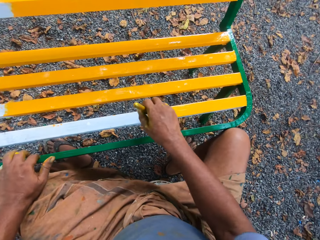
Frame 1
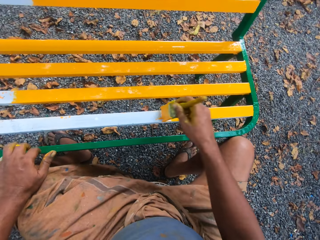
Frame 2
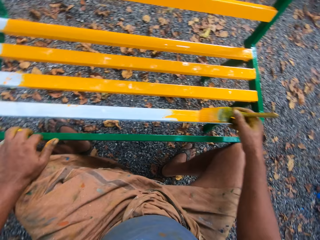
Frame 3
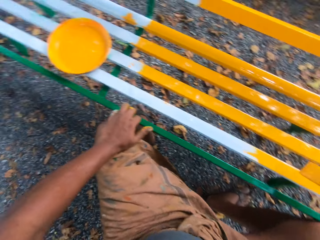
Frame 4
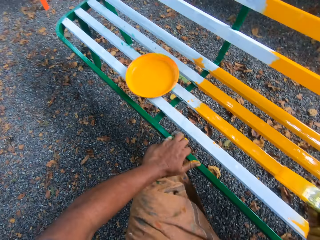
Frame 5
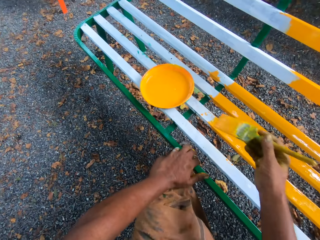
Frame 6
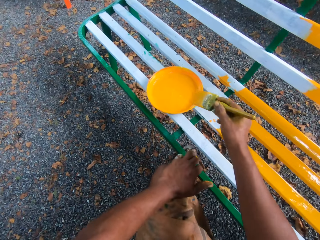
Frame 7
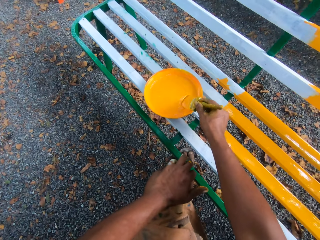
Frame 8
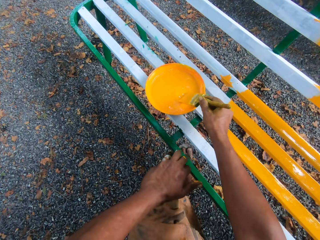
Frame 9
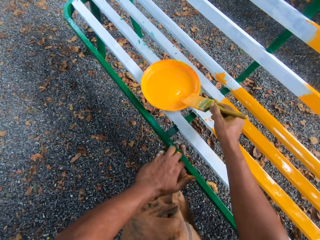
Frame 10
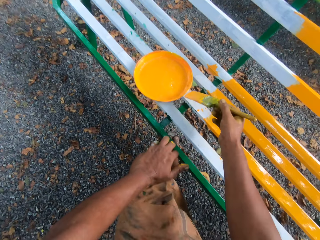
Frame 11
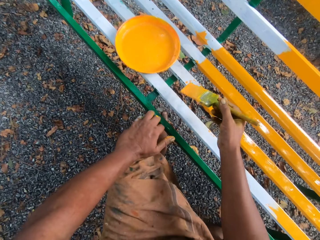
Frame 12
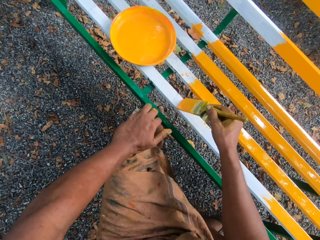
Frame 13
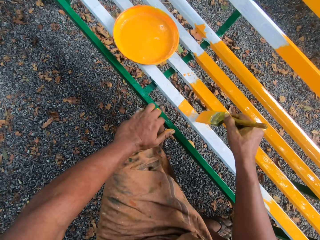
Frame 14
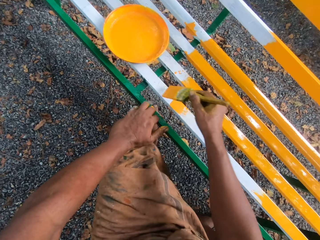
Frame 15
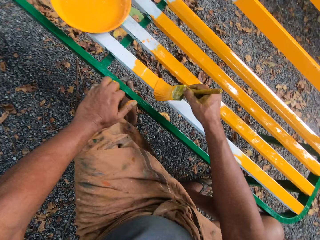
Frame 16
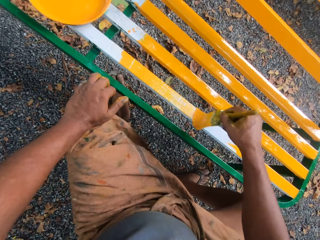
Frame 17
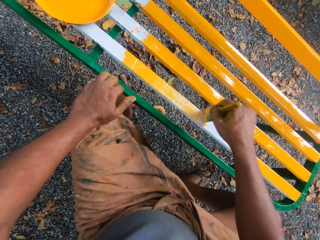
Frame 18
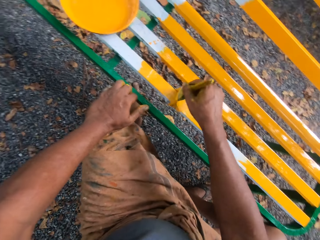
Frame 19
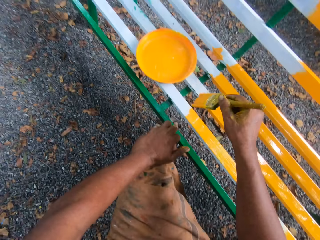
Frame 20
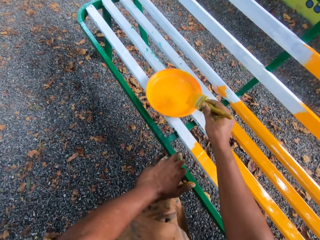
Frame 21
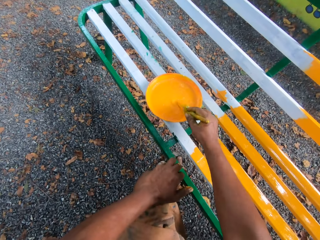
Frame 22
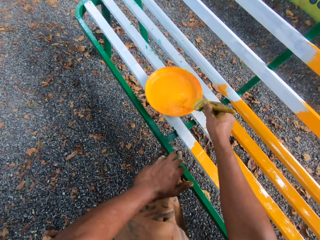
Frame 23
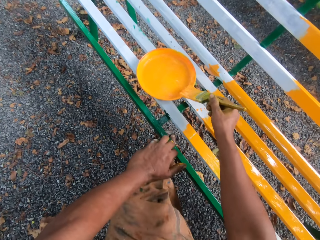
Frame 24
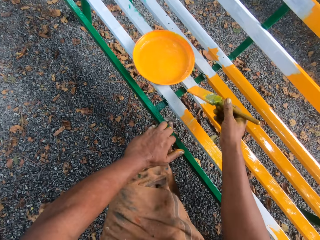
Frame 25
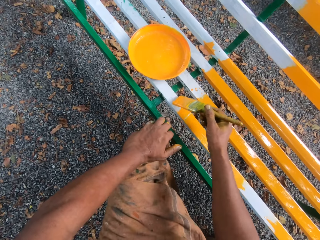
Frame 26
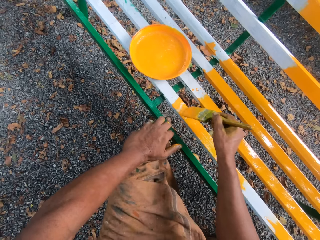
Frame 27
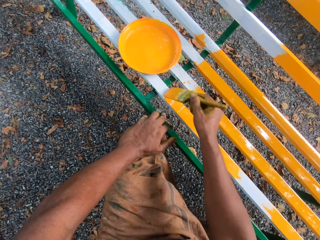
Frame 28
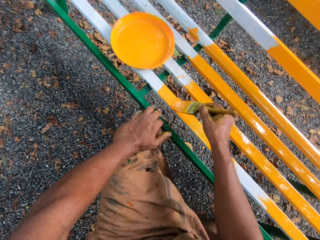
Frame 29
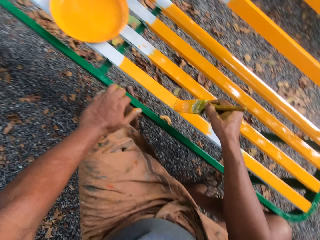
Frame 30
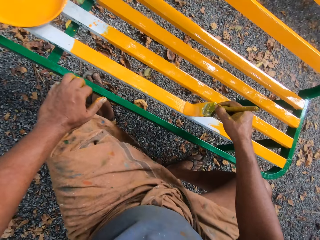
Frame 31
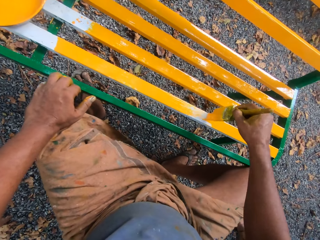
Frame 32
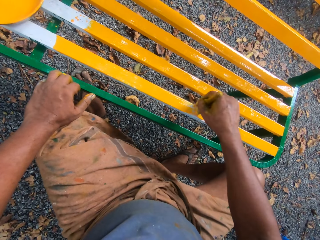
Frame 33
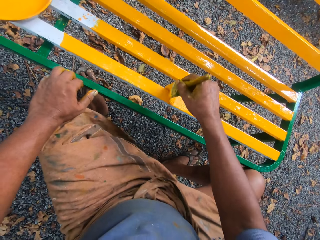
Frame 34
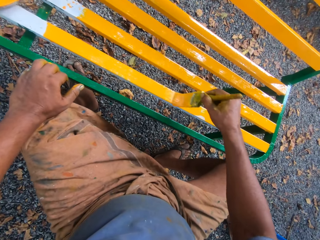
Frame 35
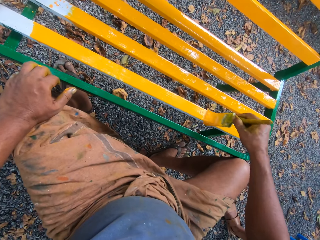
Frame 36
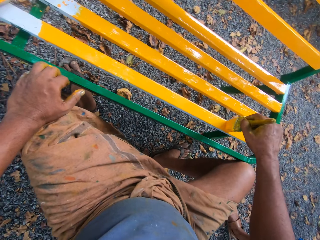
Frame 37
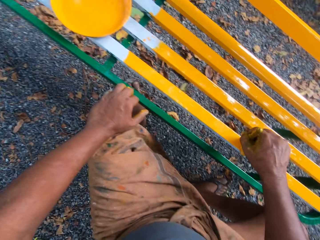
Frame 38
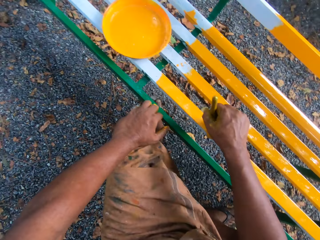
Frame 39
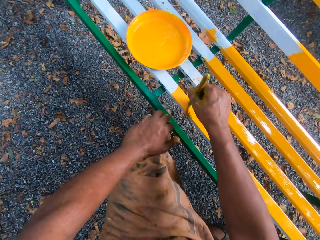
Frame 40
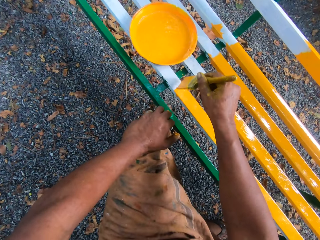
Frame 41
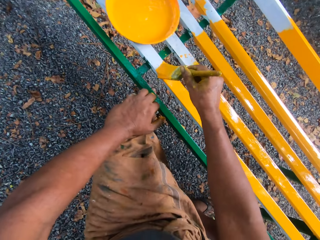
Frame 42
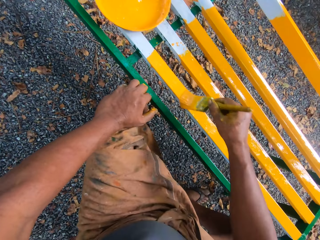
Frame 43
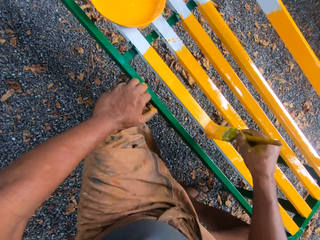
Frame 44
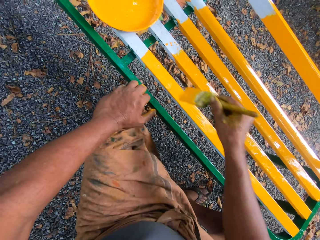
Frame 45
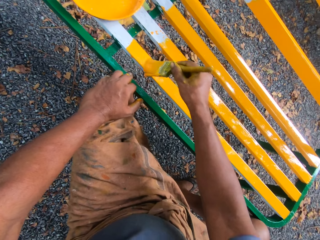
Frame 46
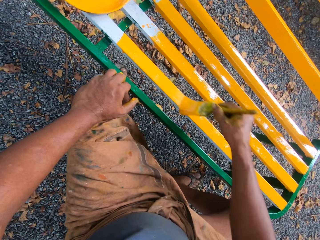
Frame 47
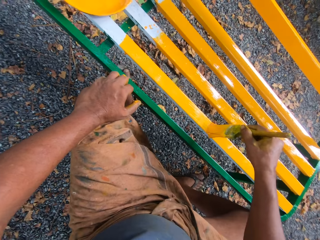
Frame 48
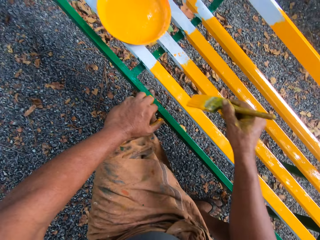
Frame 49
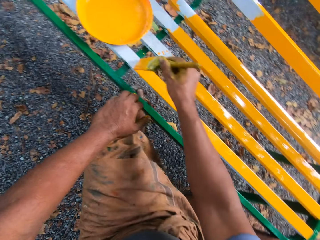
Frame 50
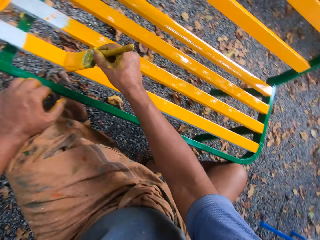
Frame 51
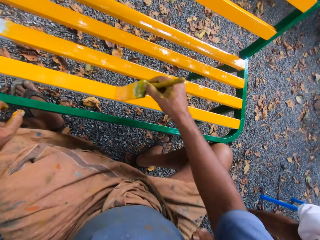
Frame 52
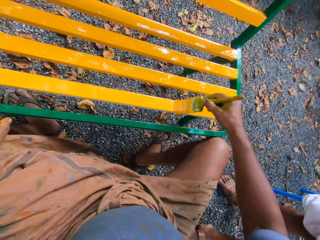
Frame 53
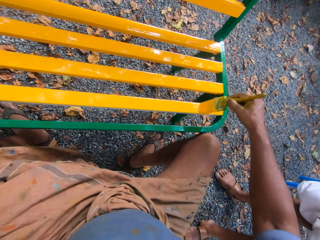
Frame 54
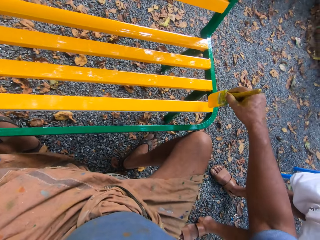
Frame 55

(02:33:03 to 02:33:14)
The camera wearer dips the brush into paint. They paint a bench with a paint brush. They dip the brush into paint. They paint the bench with the paint brush.

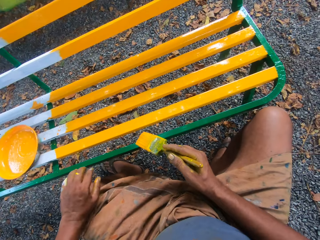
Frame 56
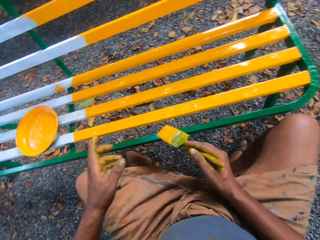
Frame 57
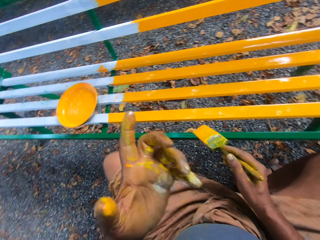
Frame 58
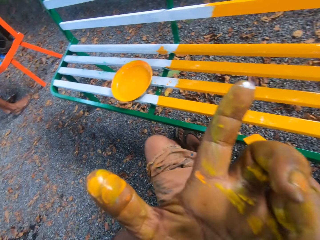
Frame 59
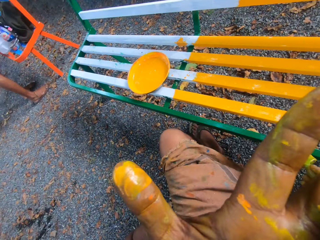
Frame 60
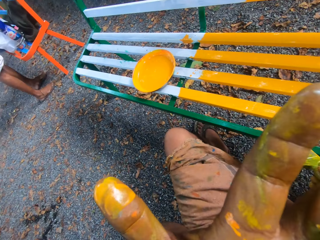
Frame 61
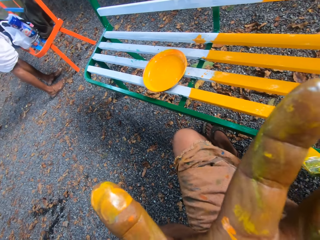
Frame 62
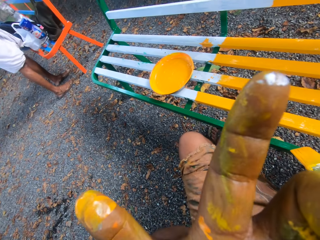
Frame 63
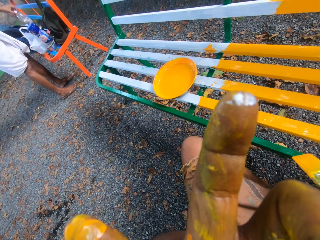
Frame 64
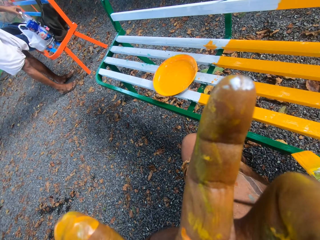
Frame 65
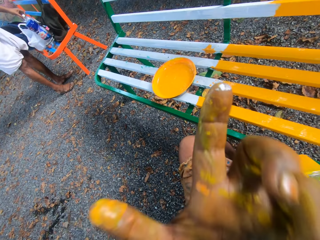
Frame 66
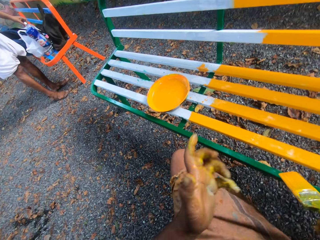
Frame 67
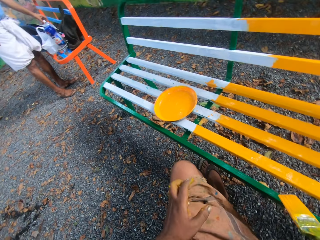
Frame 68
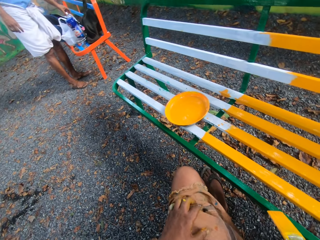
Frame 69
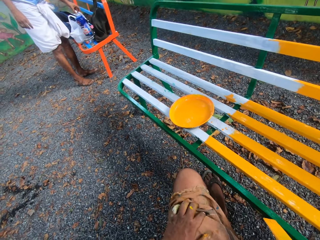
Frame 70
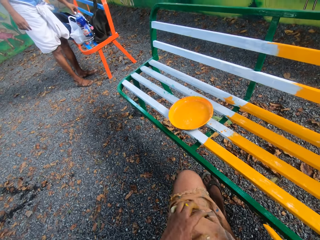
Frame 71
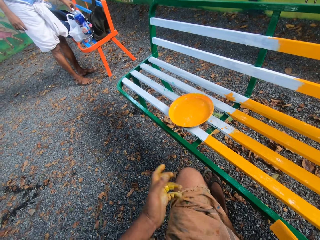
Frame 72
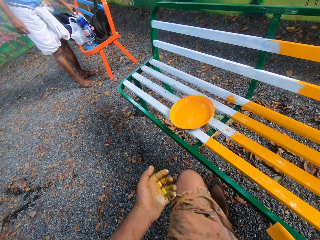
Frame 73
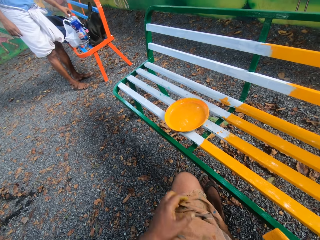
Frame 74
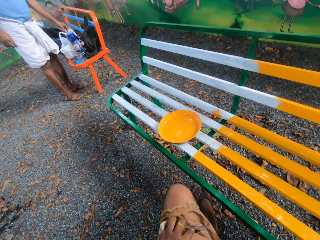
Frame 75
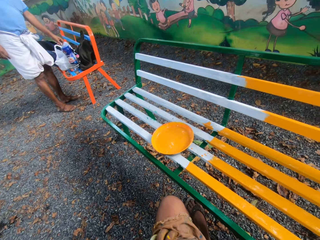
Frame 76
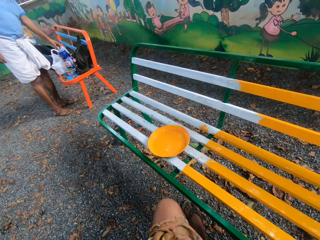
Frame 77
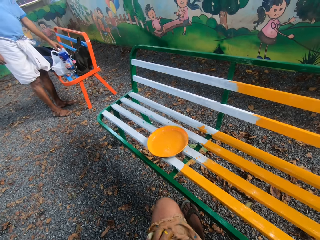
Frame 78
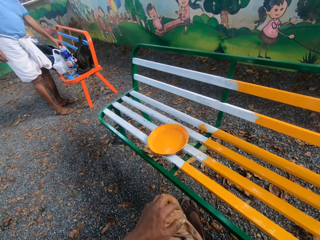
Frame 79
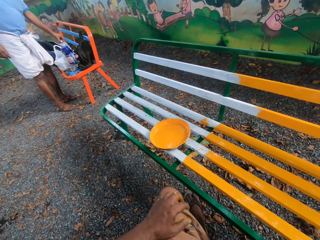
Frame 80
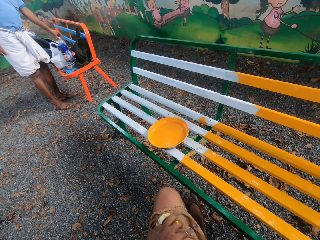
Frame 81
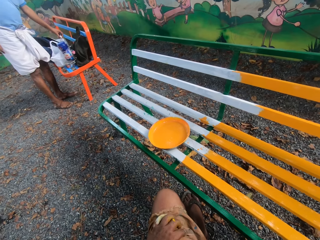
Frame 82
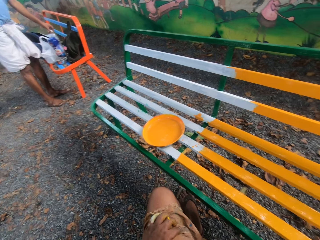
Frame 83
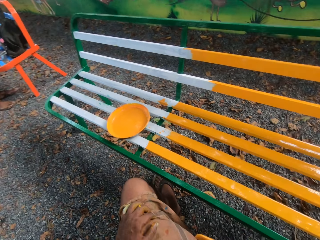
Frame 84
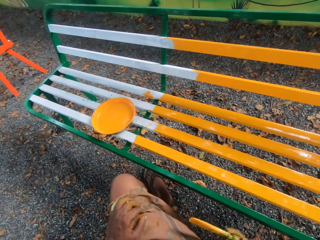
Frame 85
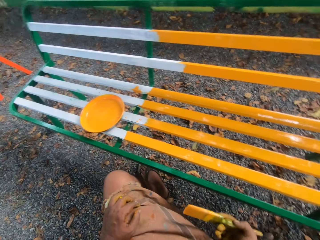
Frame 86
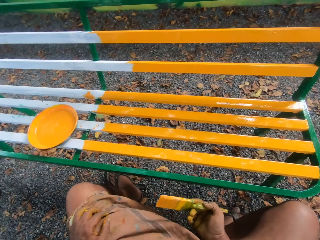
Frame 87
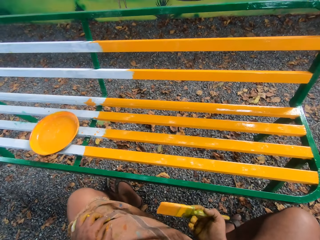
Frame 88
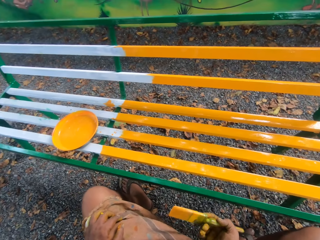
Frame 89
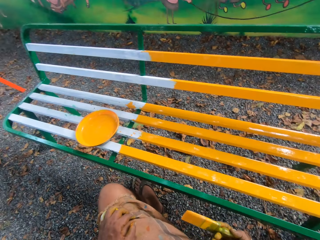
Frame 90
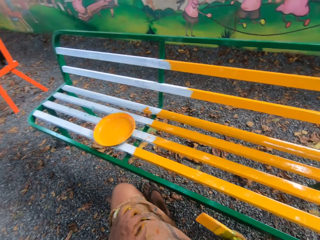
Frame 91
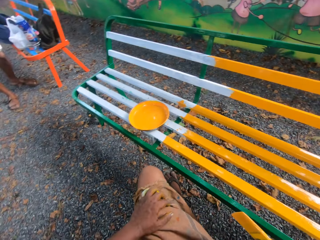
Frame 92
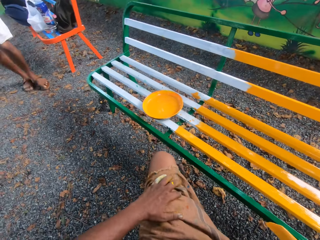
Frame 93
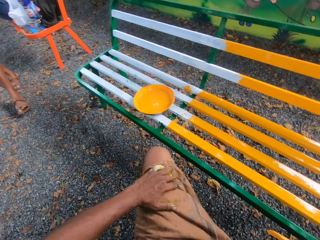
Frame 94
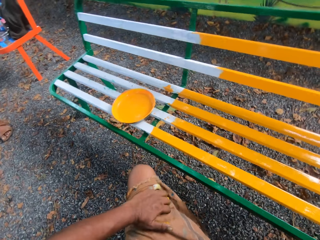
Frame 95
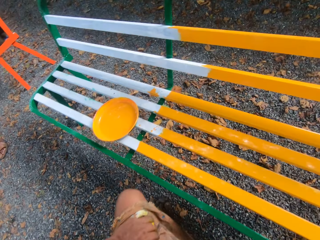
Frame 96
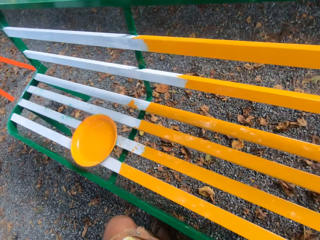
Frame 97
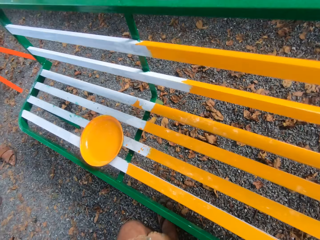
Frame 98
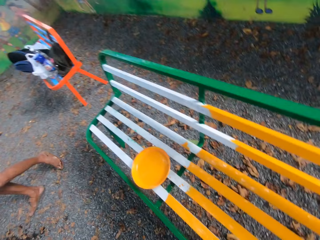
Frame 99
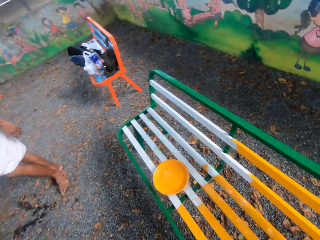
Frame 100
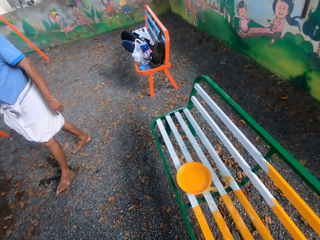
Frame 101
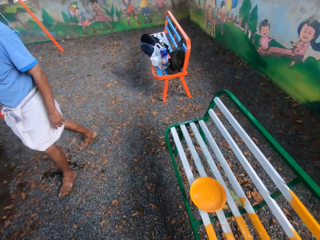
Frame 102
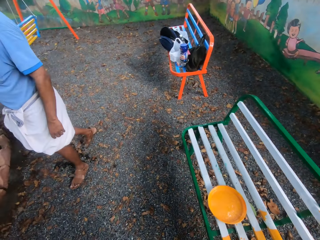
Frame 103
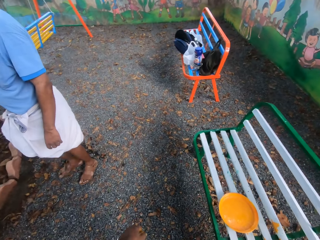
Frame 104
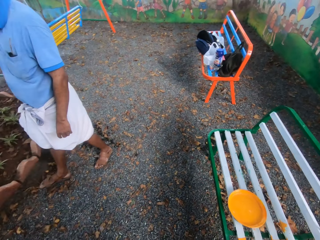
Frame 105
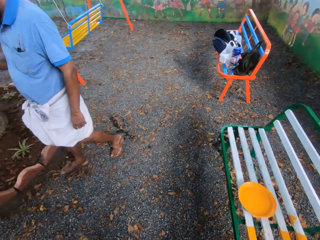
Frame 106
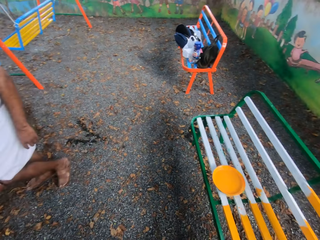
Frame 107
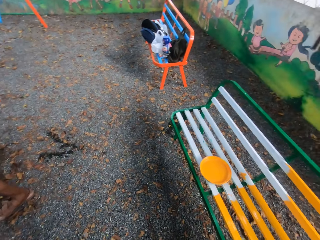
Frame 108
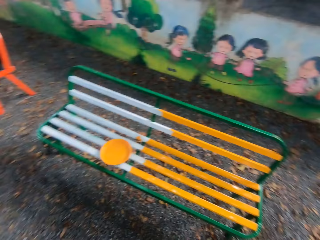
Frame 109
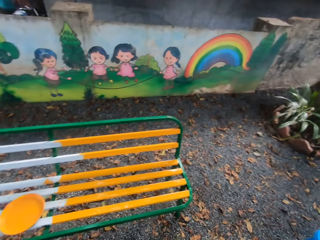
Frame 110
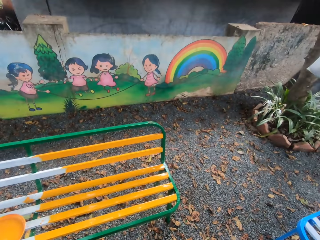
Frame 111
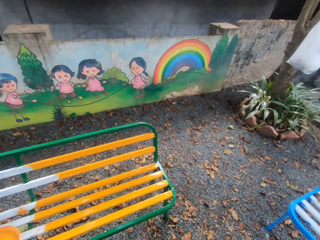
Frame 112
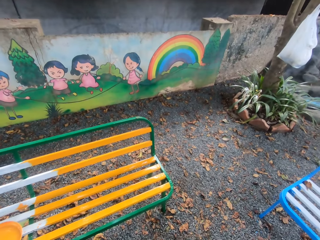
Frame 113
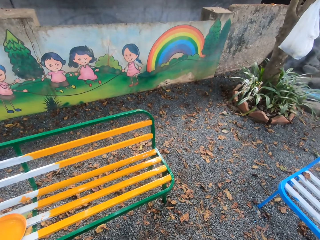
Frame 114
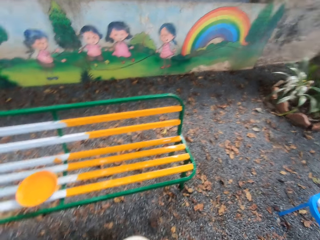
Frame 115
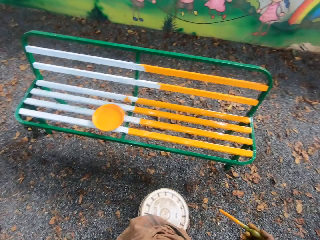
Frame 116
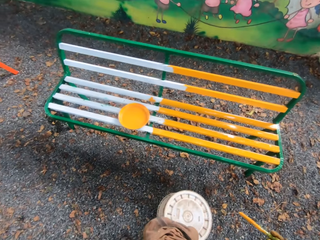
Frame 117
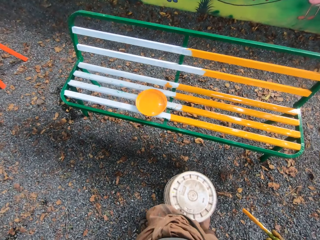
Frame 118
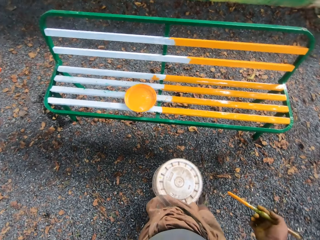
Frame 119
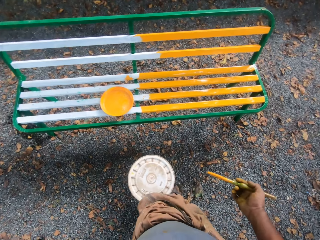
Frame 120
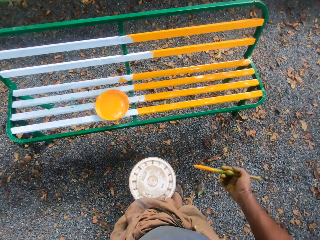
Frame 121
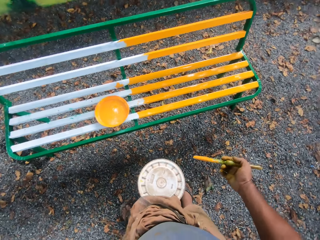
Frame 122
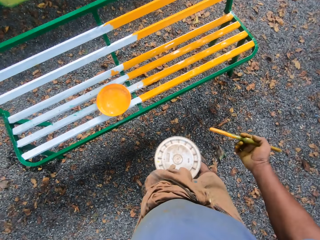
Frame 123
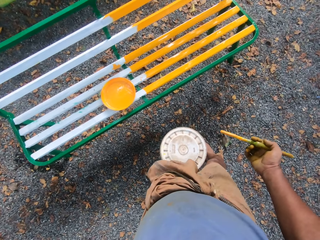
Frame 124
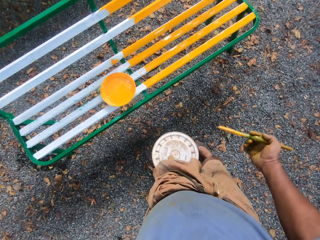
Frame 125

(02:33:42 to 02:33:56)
The camera wearer touches his face. He talks to a man.
